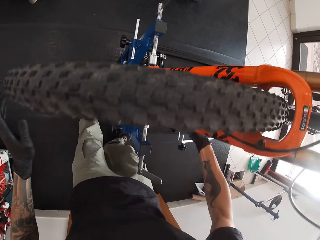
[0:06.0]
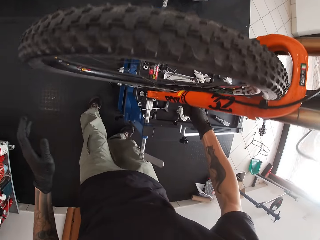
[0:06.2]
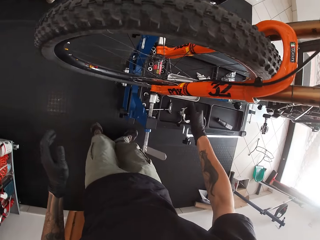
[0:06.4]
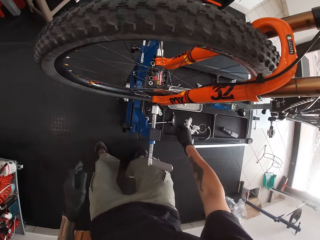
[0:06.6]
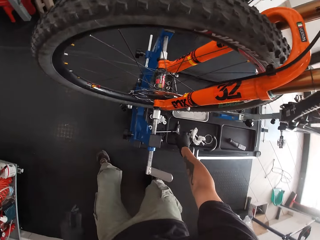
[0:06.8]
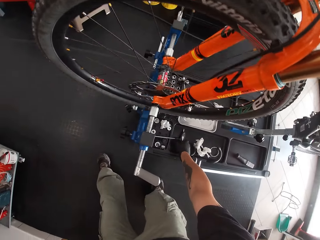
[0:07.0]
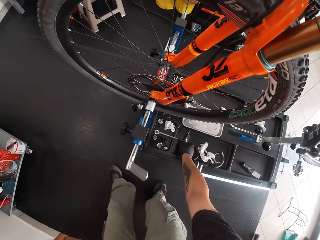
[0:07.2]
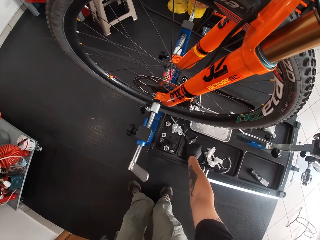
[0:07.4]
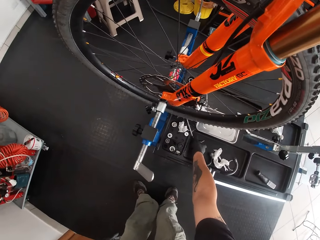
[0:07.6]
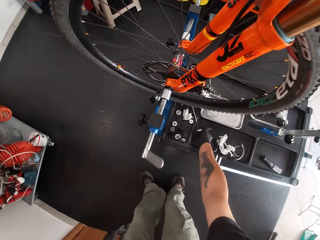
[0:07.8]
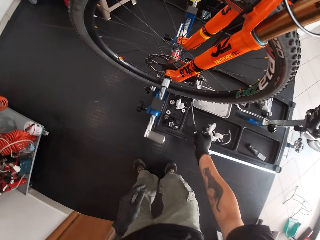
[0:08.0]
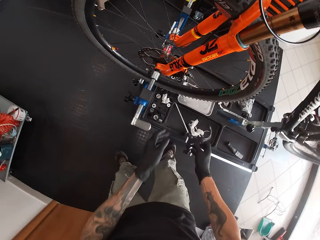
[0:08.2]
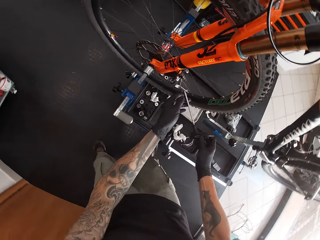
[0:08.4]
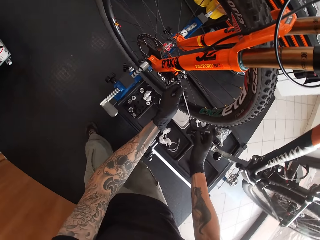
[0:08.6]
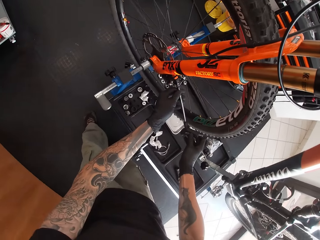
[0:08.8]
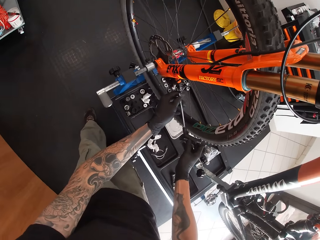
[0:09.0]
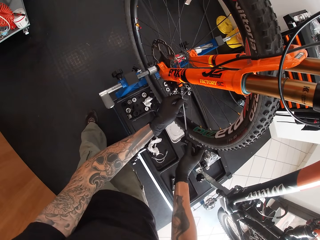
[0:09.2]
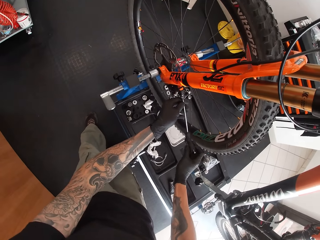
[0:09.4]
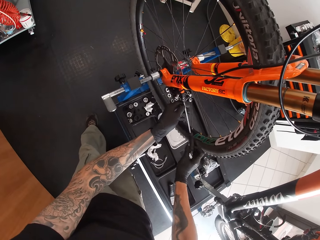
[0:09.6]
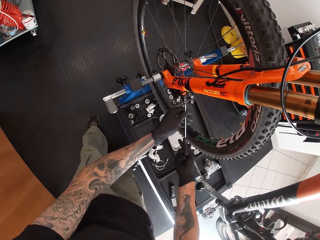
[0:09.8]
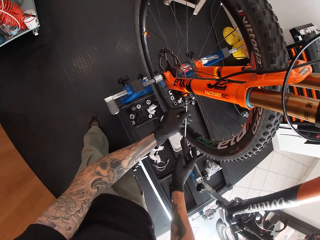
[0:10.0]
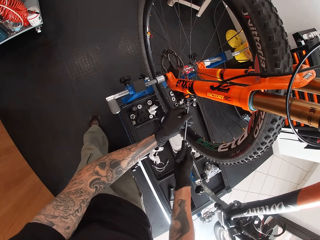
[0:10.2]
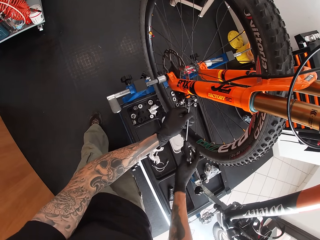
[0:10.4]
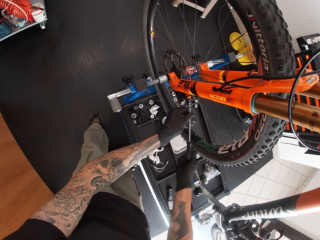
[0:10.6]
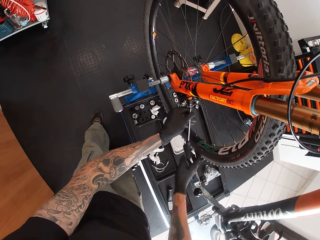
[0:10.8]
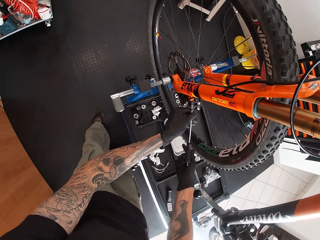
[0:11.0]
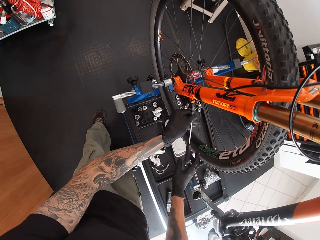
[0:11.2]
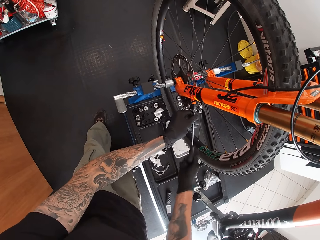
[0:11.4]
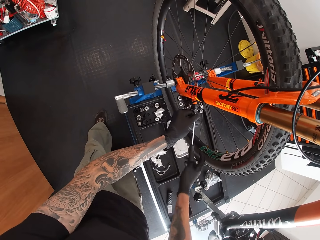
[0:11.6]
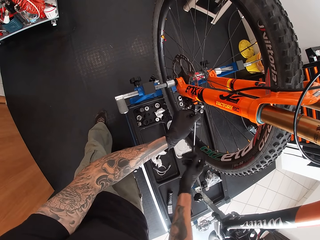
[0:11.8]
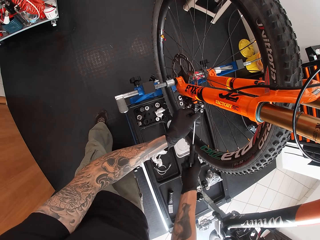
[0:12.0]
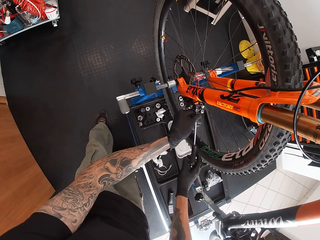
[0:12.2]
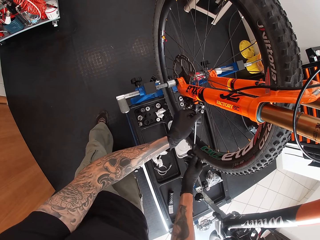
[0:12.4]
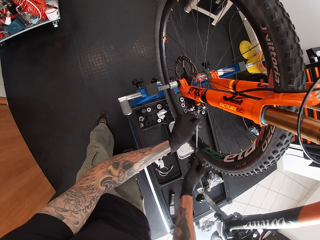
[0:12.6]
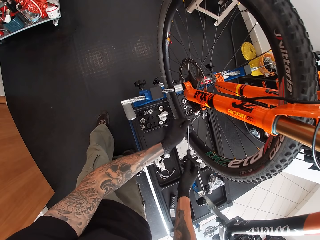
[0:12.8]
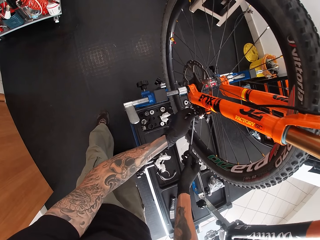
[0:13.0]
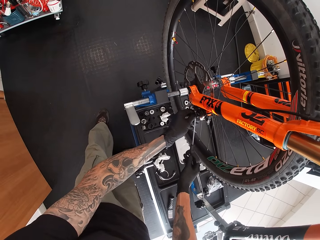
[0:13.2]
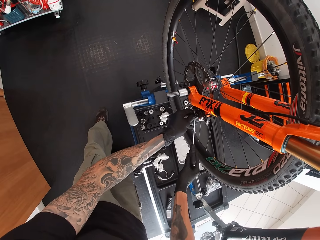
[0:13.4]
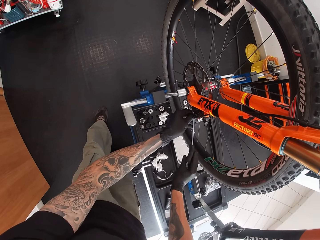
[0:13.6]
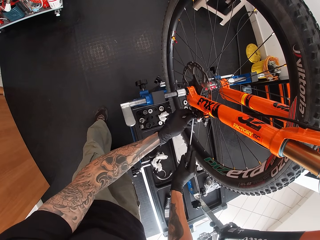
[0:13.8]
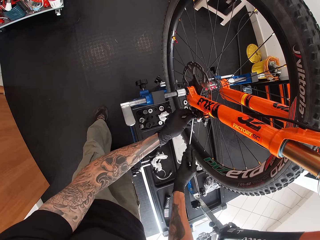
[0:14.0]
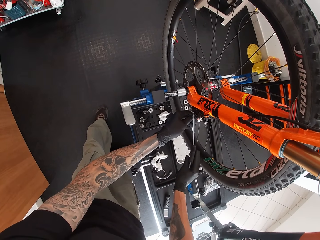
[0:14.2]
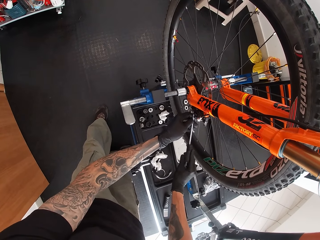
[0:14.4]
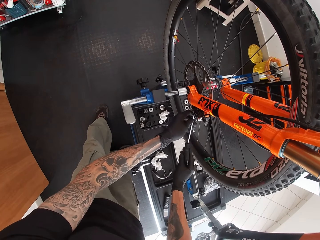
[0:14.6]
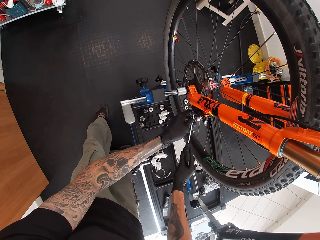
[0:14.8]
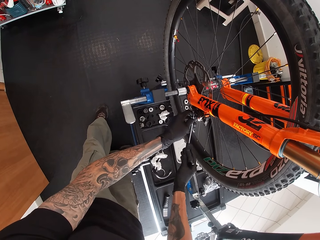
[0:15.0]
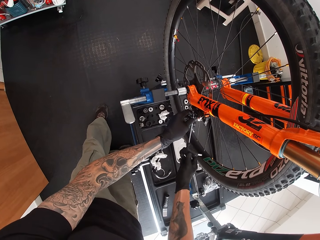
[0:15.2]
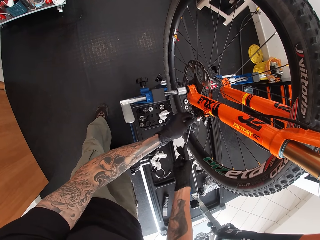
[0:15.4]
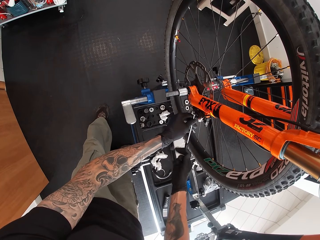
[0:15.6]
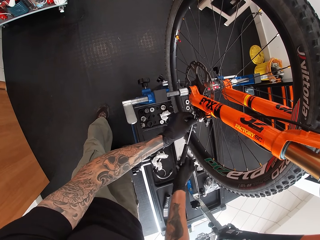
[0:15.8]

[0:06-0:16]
The camera wearer picks a t spanner or screwdriver from a work bench with his right hand. He tightens a bolt on a bicycle wheel hub with the t spanner in his right hand. He repairs the bicycle.

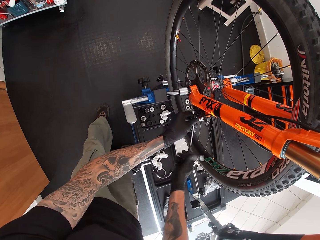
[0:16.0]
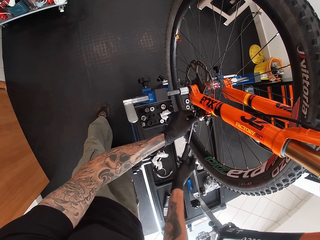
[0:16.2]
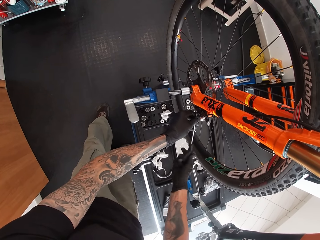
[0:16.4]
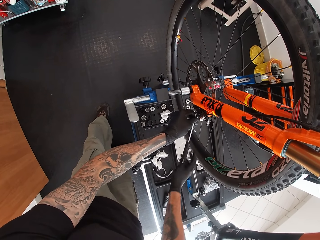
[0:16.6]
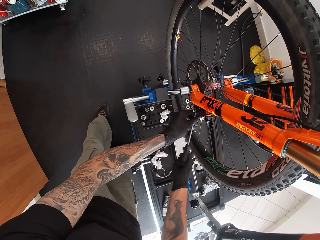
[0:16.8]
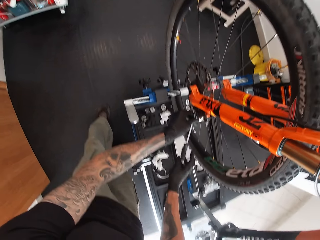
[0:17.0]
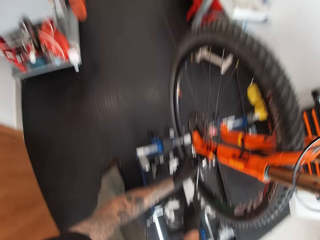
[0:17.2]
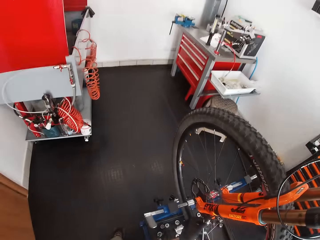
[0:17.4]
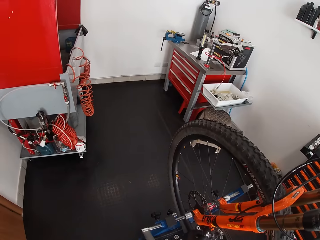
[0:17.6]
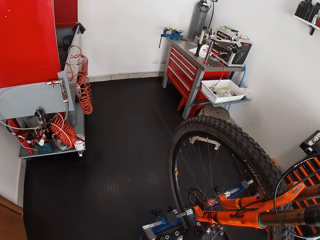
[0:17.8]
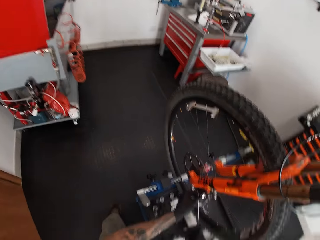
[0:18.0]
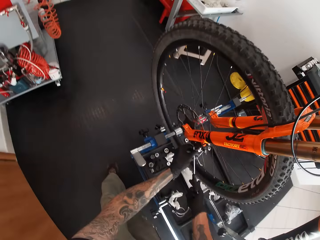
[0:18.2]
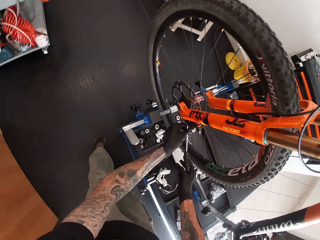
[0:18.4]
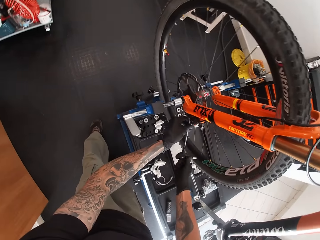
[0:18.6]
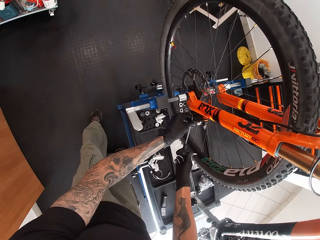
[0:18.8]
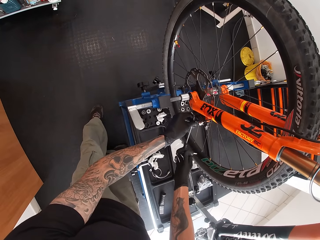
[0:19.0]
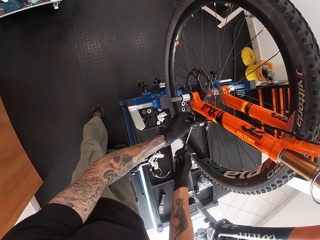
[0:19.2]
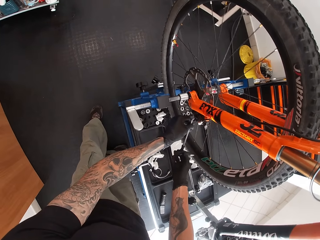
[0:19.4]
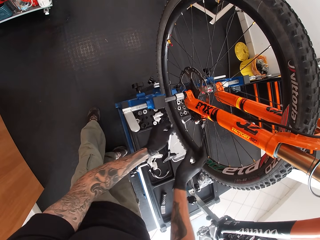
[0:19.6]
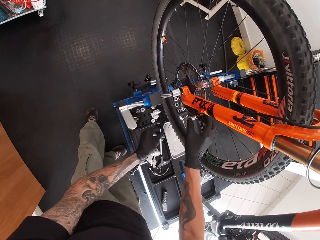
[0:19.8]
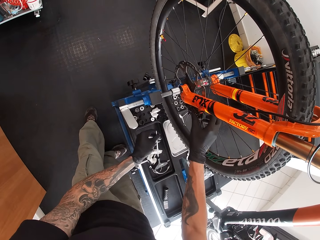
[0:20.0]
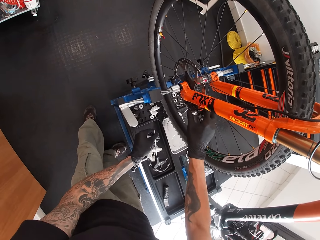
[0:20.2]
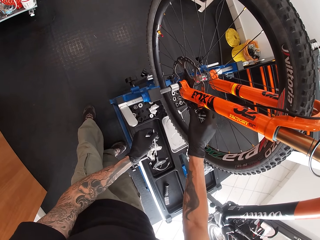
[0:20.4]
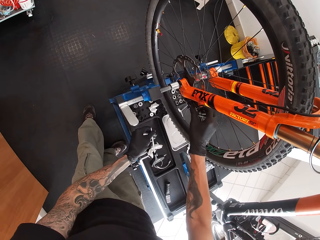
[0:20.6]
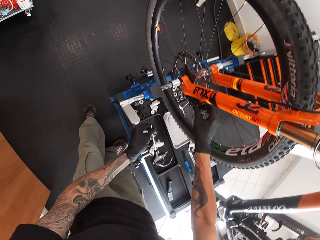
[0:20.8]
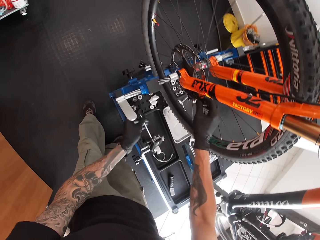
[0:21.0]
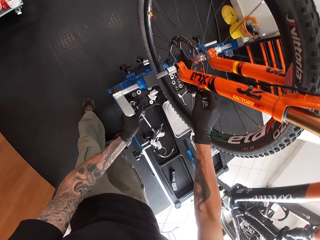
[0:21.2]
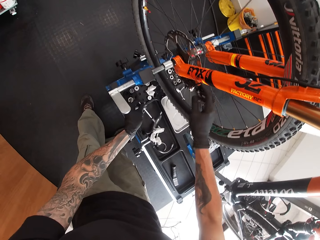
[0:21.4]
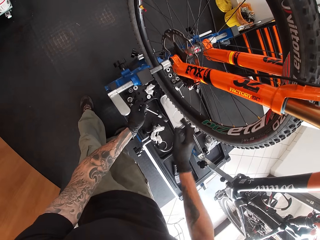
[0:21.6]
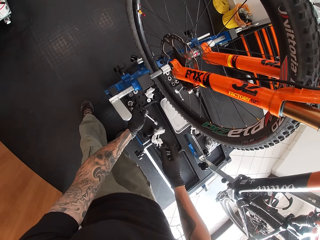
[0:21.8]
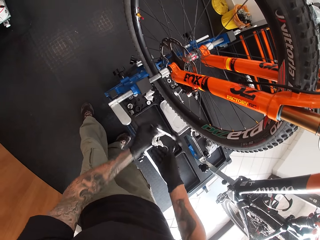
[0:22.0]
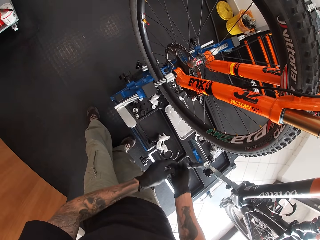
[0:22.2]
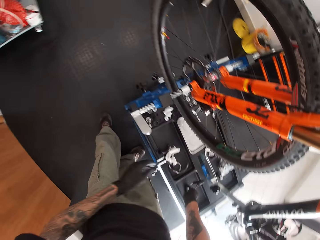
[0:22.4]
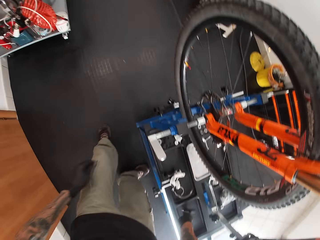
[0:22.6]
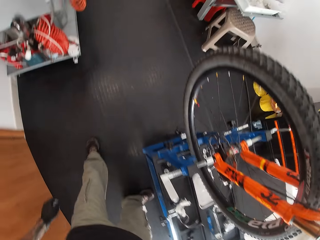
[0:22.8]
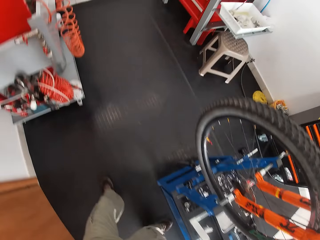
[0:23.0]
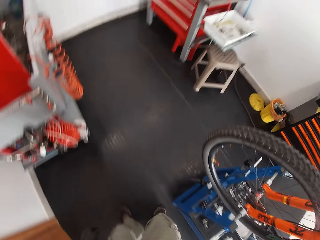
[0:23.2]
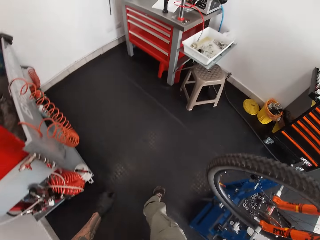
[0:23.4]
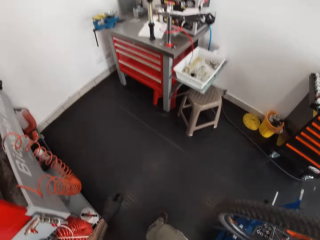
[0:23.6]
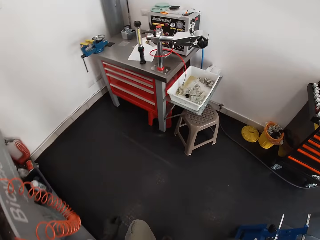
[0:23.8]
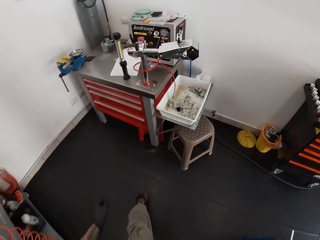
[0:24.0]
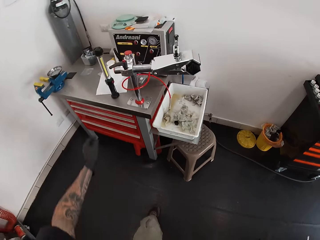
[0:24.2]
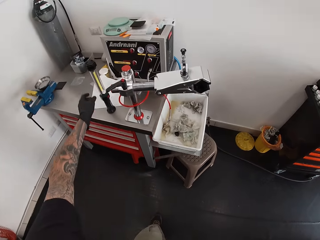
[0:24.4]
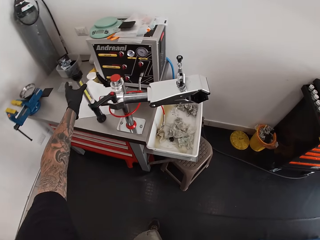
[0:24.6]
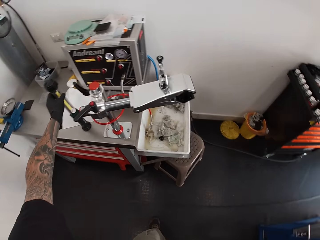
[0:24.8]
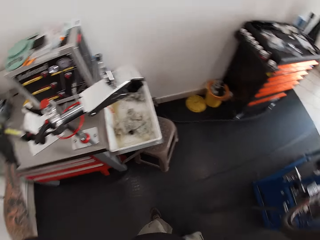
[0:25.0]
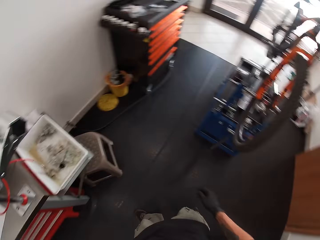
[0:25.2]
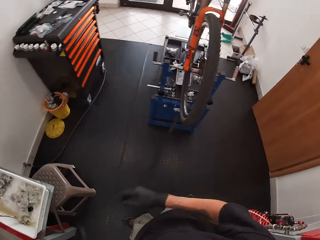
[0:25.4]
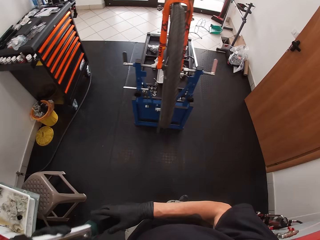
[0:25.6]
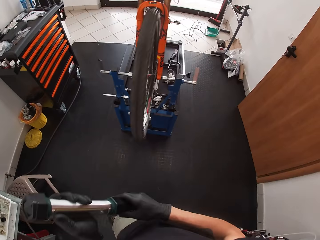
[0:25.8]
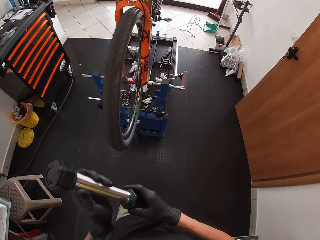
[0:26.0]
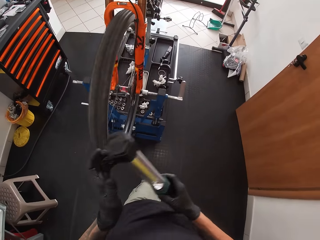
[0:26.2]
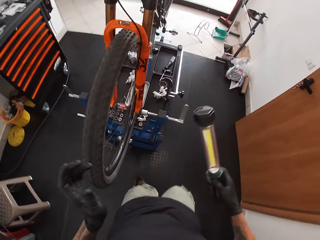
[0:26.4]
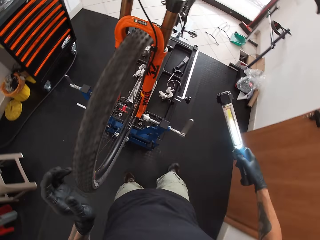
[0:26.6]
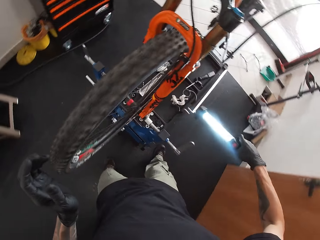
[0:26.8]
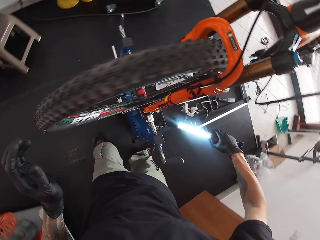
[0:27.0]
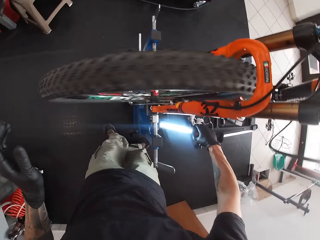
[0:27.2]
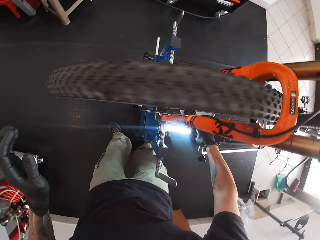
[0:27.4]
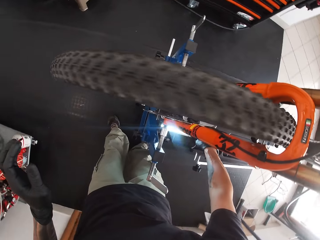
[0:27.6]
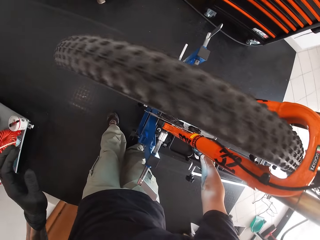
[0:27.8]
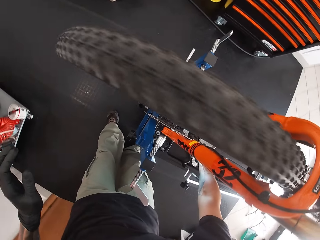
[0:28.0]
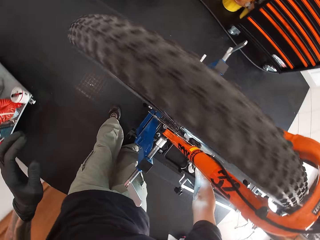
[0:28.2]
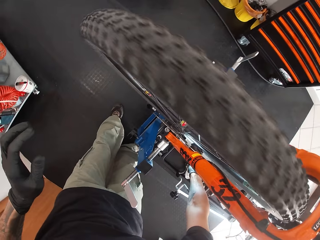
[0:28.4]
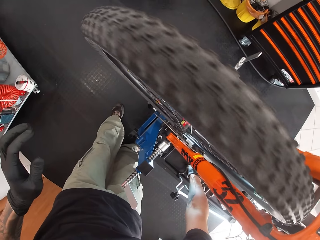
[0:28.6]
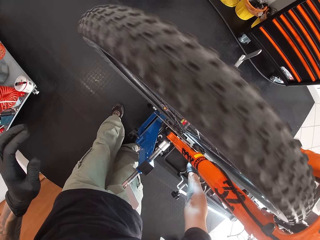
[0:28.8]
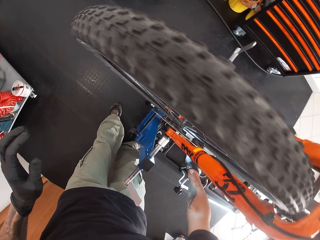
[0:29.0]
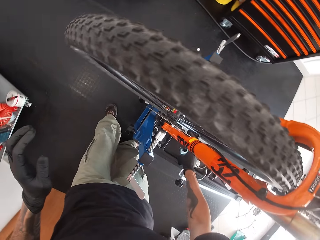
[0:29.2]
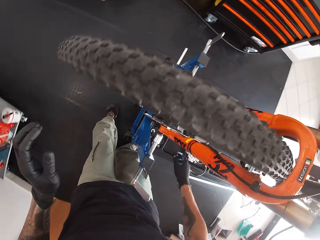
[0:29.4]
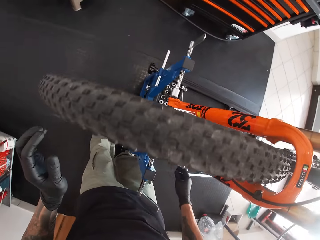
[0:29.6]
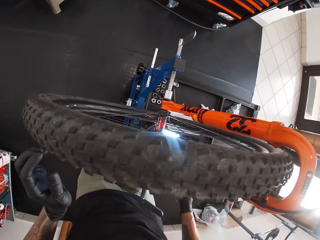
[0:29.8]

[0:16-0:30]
The camera wearer looks around. He repairs the bicycle. He touches a bicycle wheel hub with his right hand. He holds the wheel rim with the hand. He passes the t spanner from his left hand to his right hand. He puts the screwdriver down. He walks around. He picks a lamp or torch from a table with his left hand. He passes the lamp from his left hand to his right hand. He walks carrying the torch. He turns on the lamp with his right hand. He puts the torch down.
